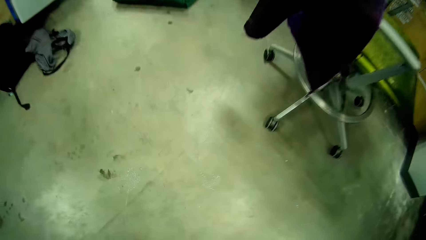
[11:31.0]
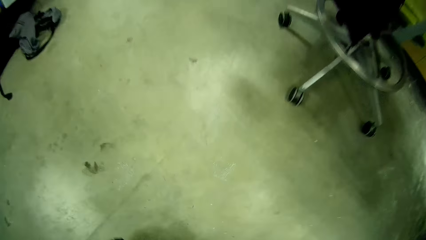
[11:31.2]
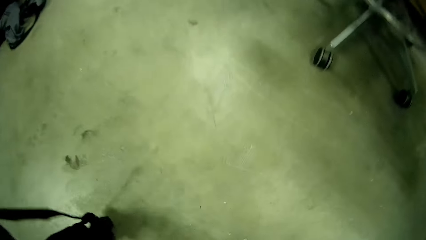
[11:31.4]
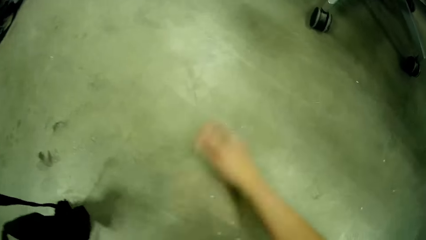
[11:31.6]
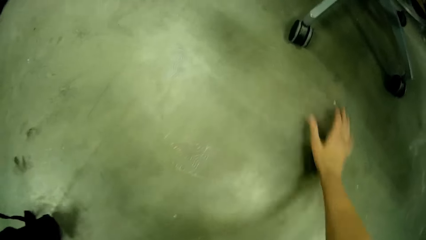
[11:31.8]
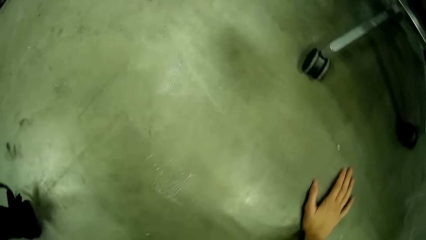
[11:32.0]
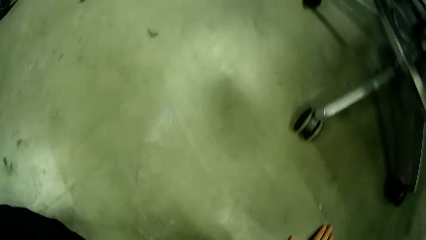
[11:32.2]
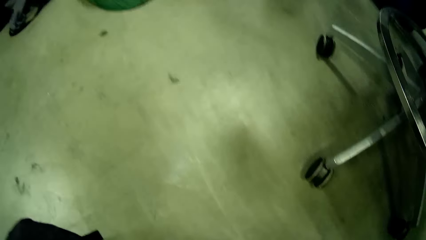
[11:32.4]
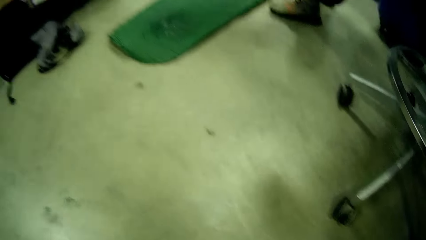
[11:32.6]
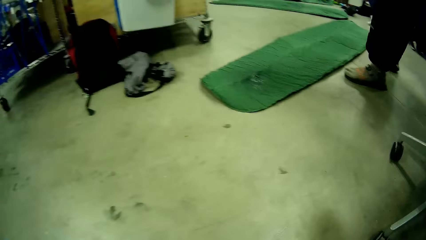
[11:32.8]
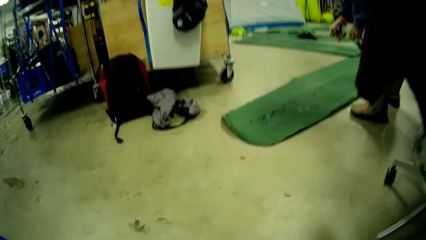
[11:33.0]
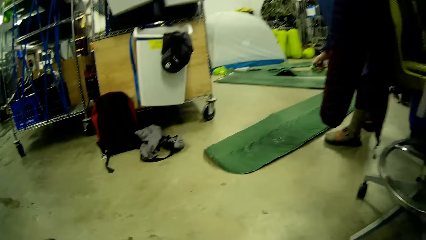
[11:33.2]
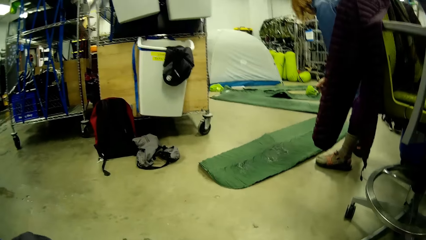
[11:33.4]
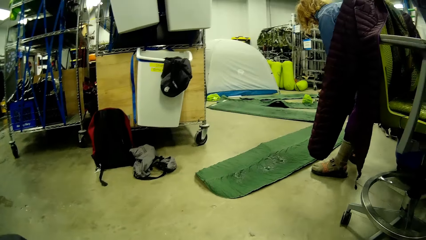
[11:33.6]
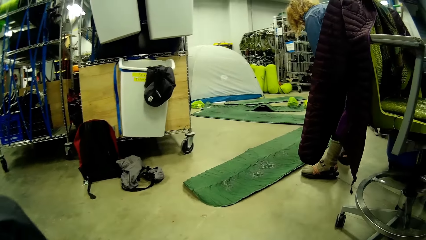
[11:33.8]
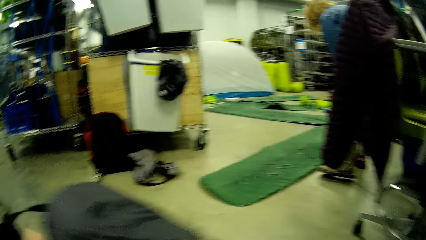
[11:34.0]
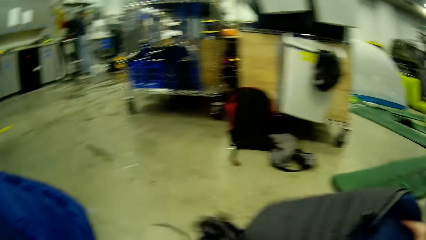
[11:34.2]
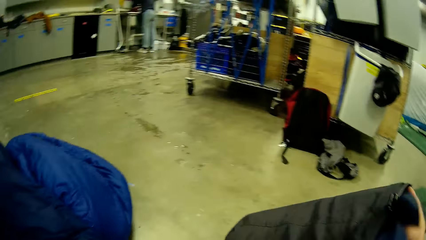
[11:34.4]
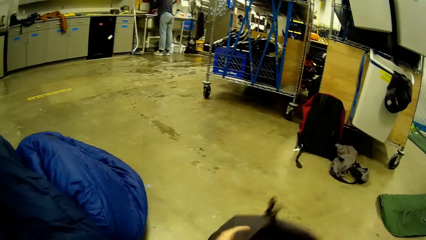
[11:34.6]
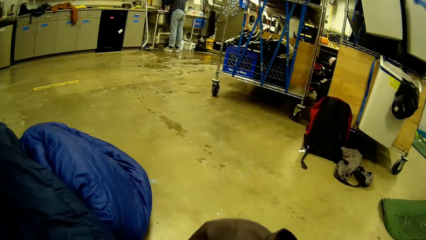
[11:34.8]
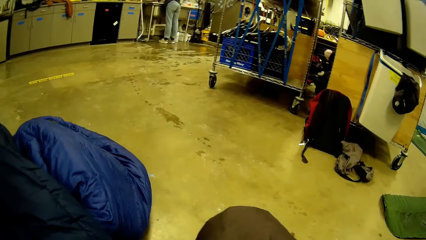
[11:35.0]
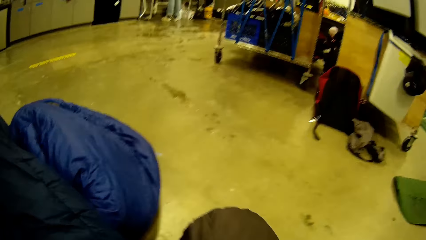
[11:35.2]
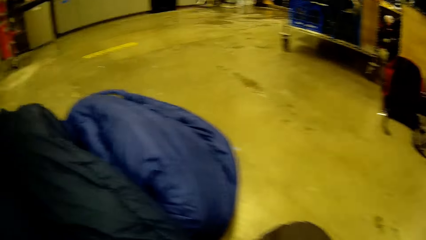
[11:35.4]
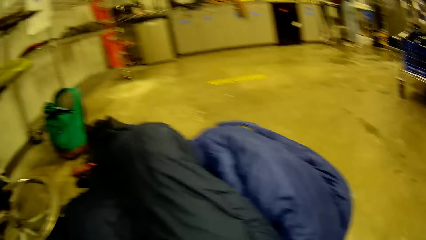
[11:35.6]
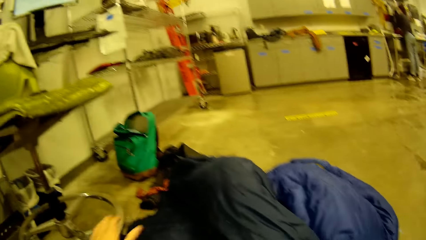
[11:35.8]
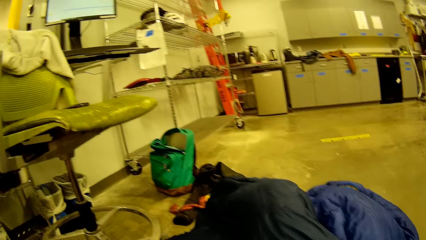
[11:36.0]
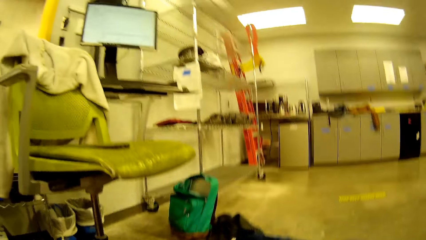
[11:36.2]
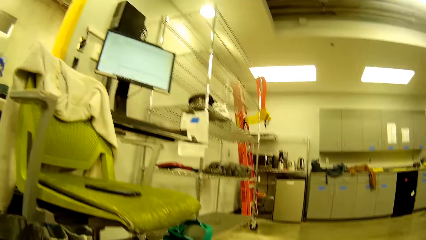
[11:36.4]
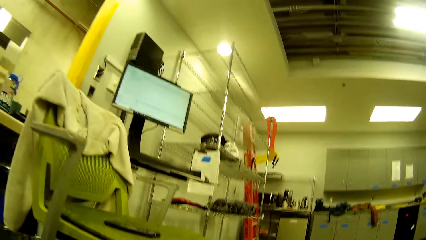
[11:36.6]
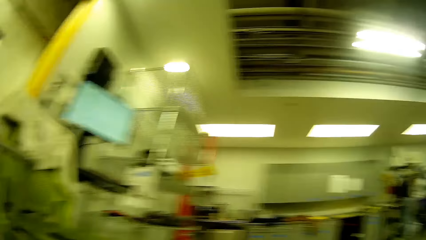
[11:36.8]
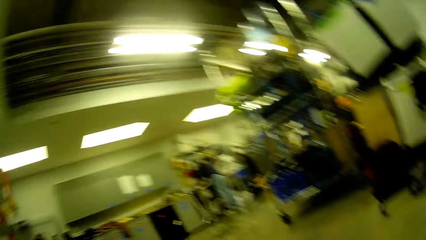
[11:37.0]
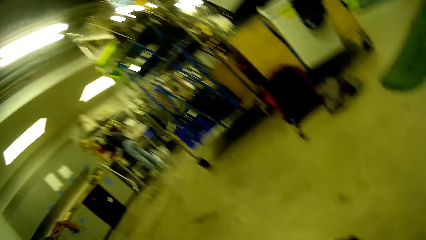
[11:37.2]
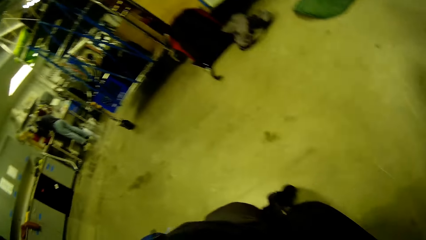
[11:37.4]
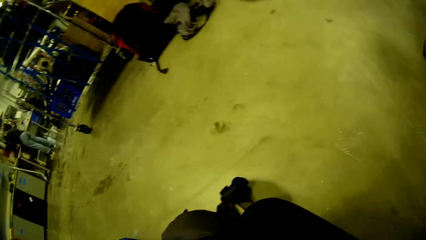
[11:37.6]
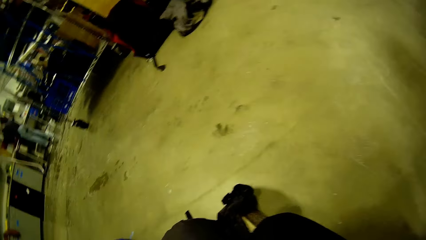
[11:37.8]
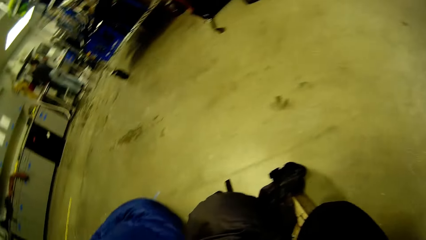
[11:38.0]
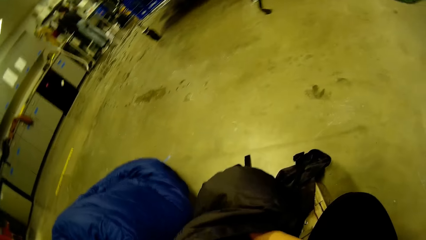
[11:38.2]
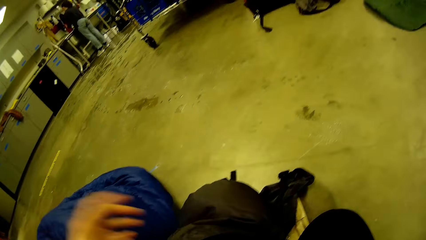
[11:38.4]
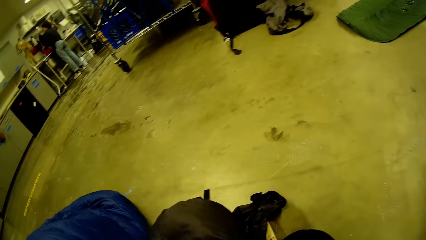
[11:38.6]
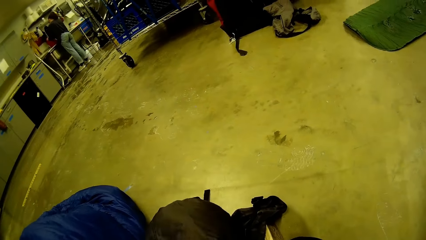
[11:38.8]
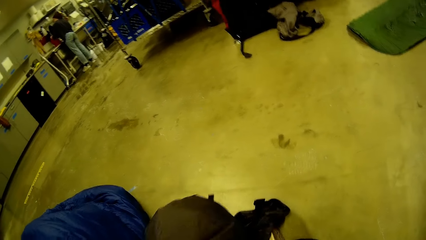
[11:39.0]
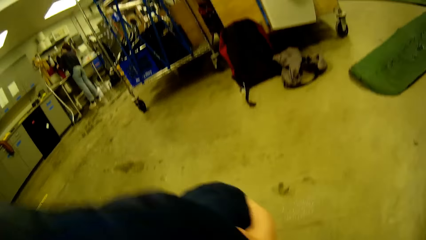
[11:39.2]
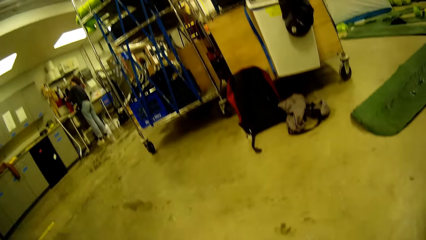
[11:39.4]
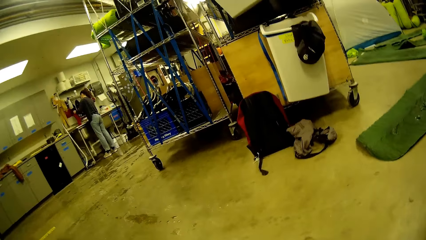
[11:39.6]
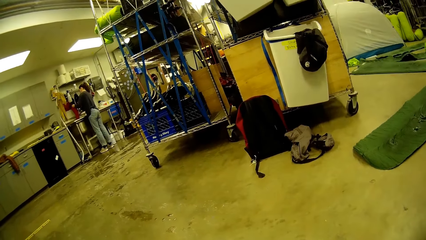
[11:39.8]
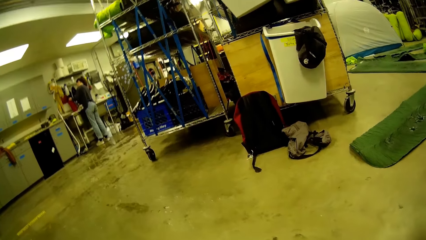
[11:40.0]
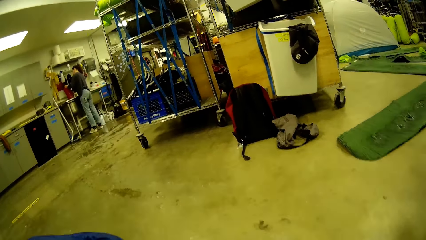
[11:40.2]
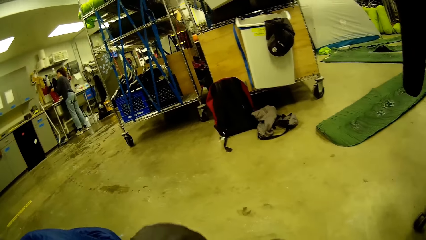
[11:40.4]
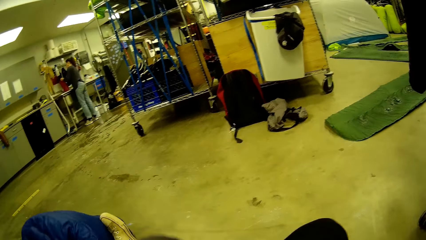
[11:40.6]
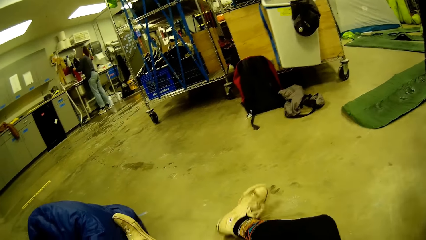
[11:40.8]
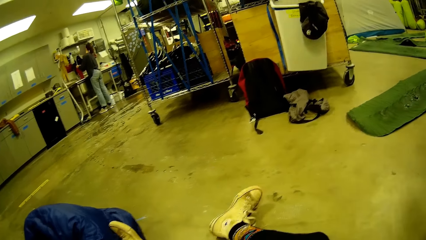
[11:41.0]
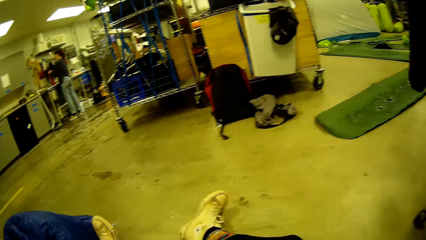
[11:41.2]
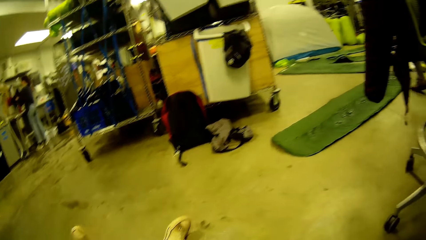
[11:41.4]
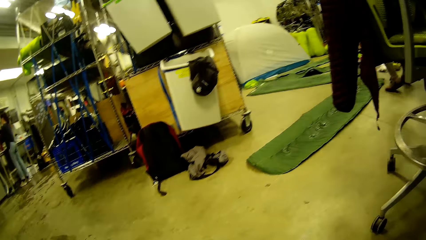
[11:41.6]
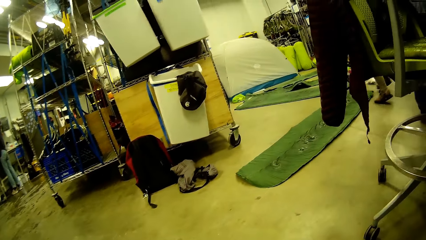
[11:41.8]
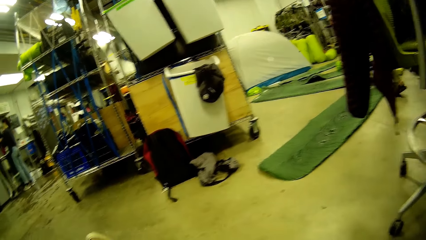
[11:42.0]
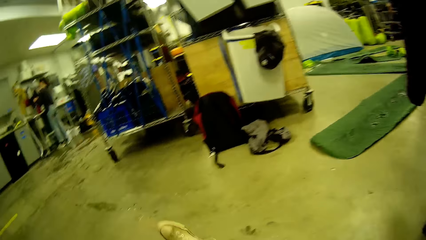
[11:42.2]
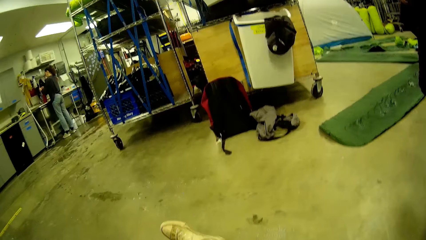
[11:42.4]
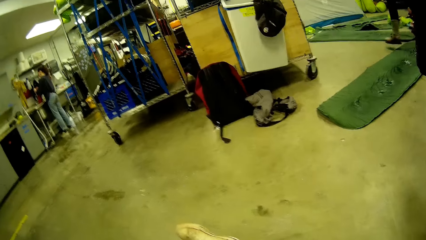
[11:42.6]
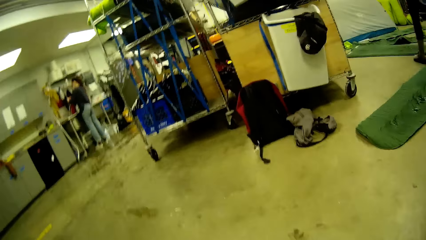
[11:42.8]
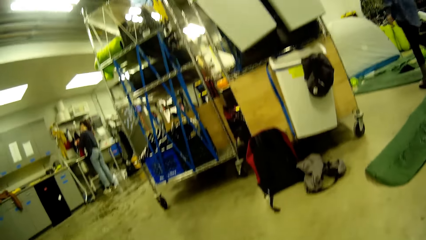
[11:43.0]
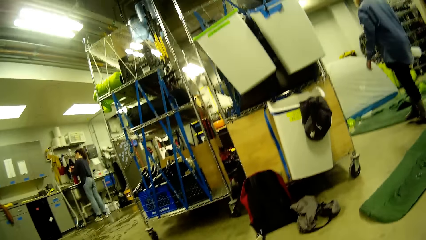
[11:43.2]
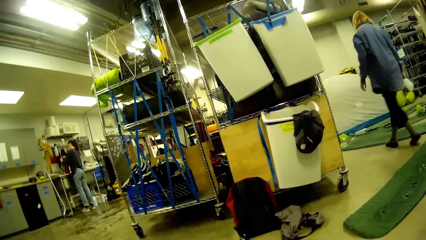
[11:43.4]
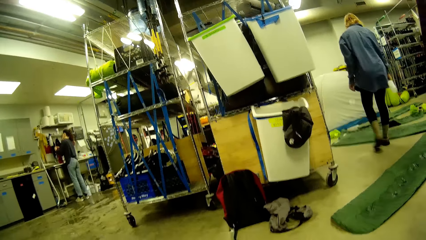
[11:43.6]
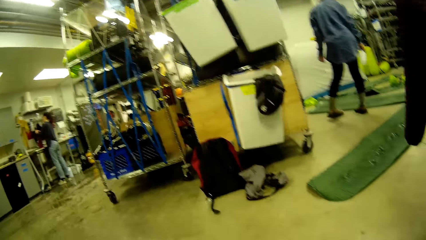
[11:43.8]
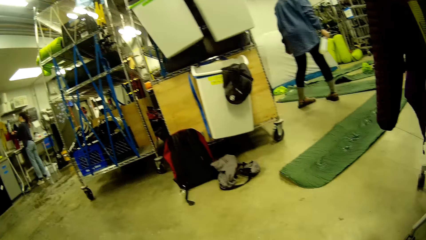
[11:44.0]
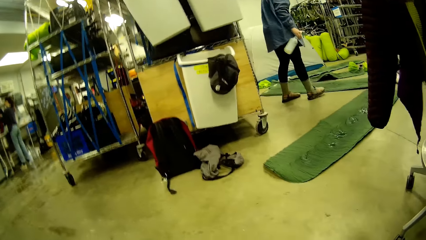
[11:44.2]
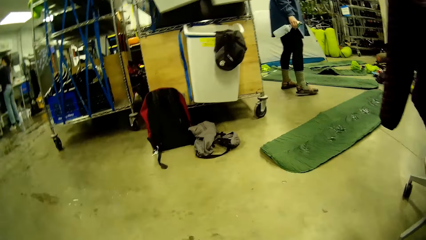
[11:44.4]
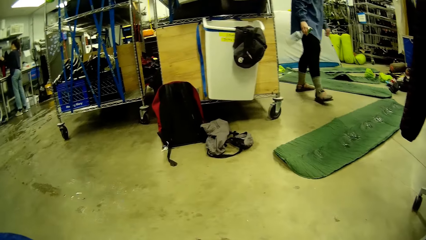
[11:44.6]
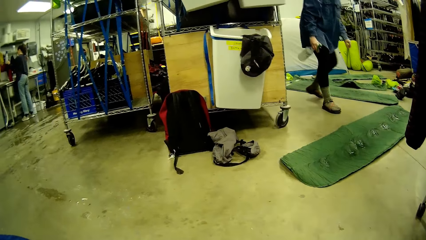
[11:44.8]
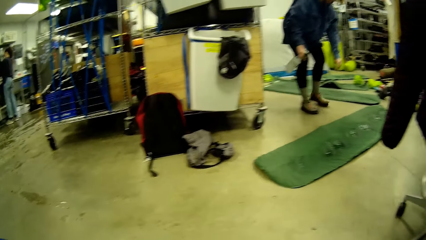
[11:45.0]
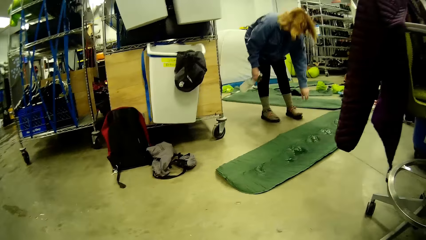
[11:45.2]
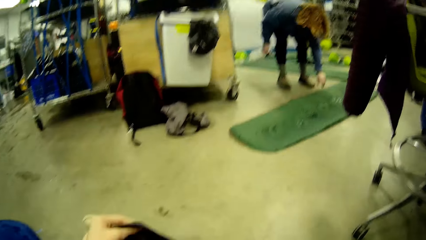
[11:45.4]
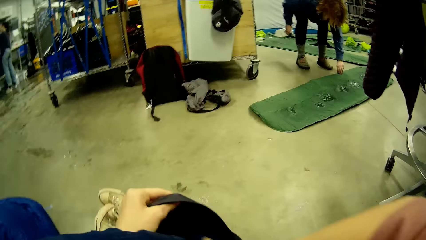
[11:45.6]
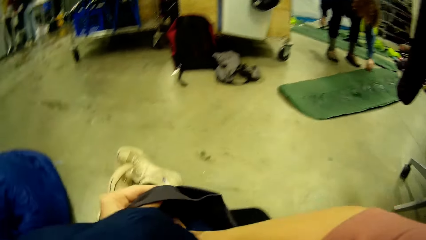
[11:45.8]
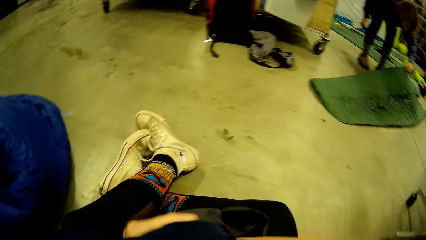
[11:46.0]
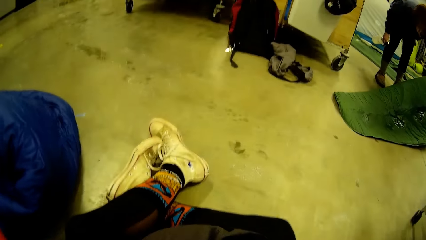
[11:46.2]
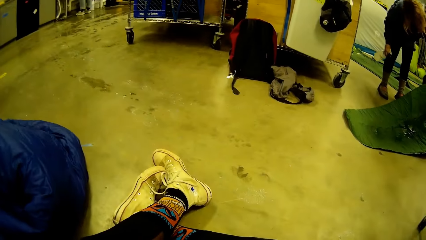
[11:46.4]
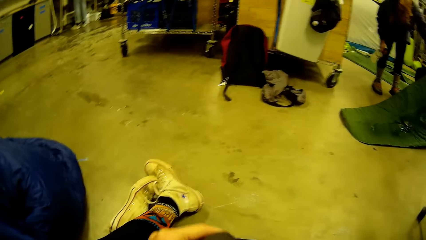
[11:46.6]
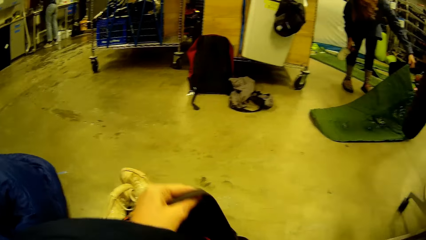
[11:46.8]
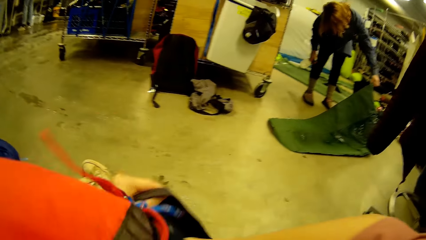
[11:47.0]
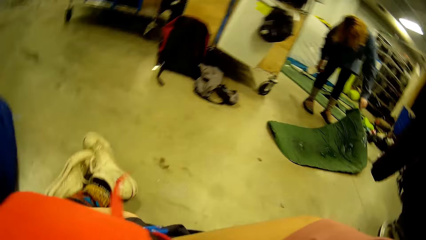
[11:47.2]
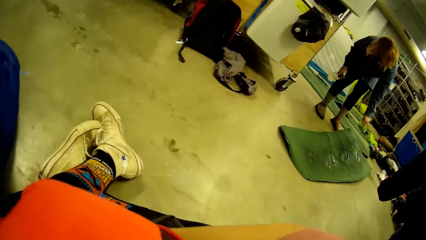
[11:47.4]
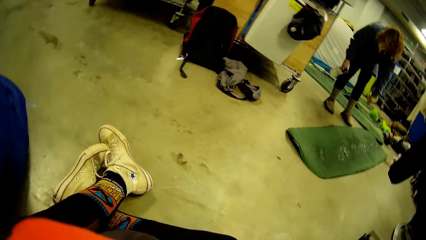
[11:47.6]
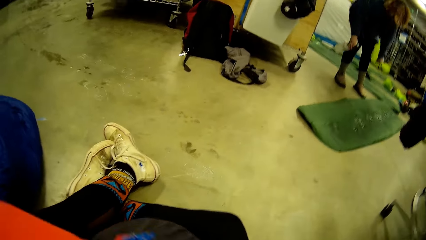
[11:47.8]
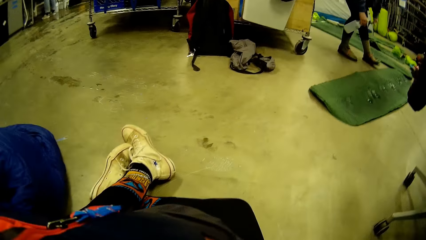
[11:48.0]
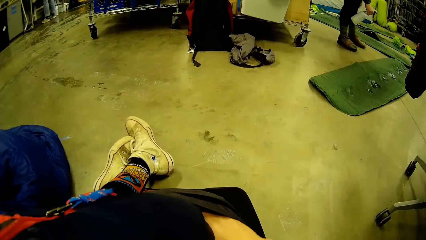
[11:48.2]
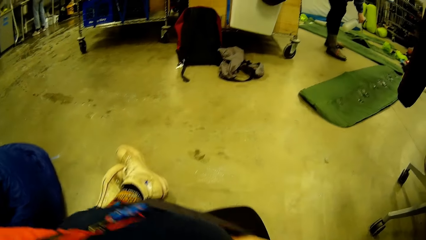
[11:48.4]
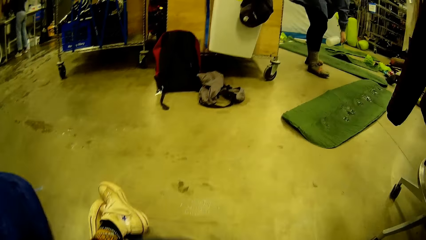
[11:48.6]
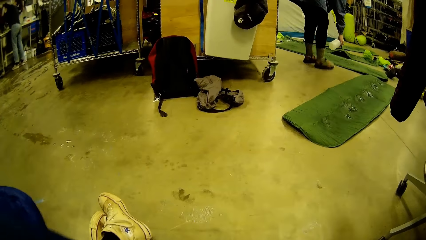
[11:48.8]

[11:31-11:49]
A woman turns the cloth on the floor. The camera wearer walks around. He places his right hand on the floor. He looks at the woman. He walks around again. He holds the black bag with his right hand. He looks around. The woman walks around. The camera wearer sits on the floor. Another woman stands in front of a sink. The first woman picks up the green mat from the floor with her left hand. The camera wearer lifts a cloth. The first woman drops the green mat.
